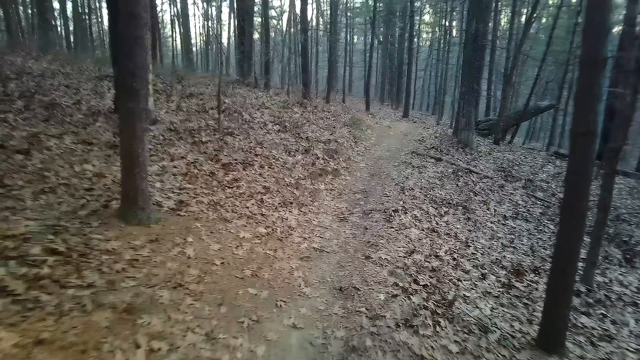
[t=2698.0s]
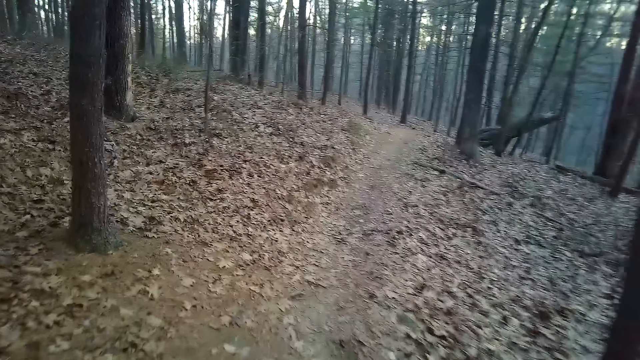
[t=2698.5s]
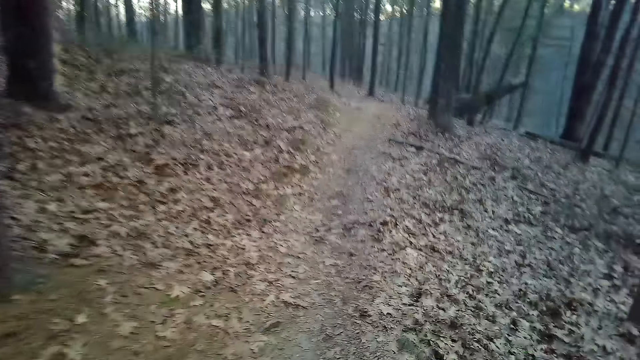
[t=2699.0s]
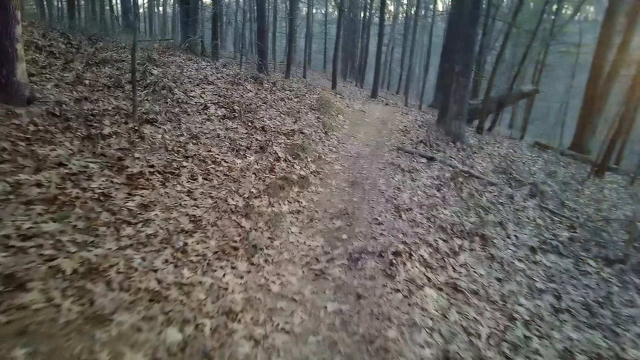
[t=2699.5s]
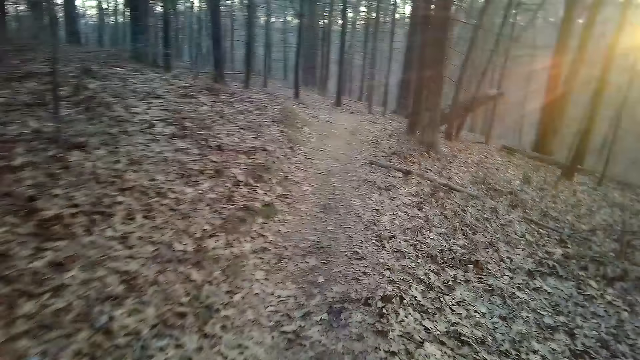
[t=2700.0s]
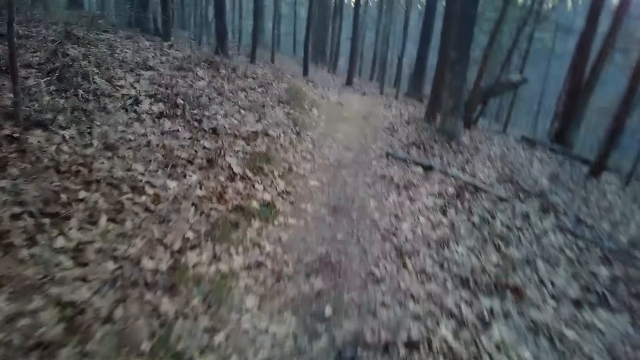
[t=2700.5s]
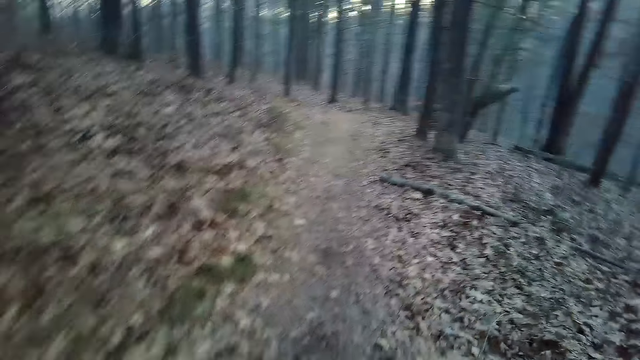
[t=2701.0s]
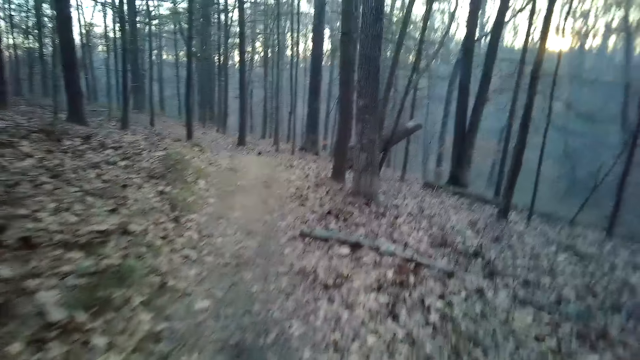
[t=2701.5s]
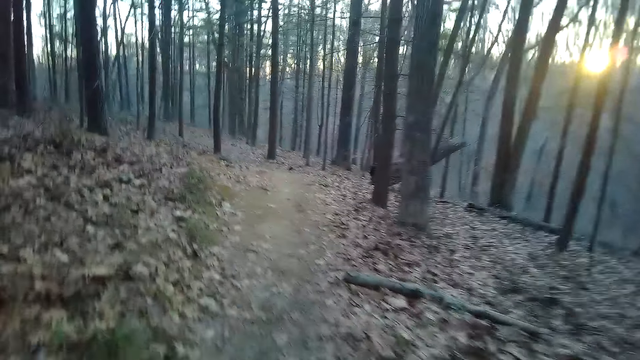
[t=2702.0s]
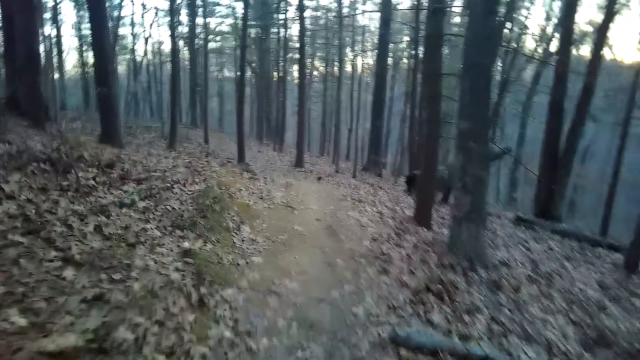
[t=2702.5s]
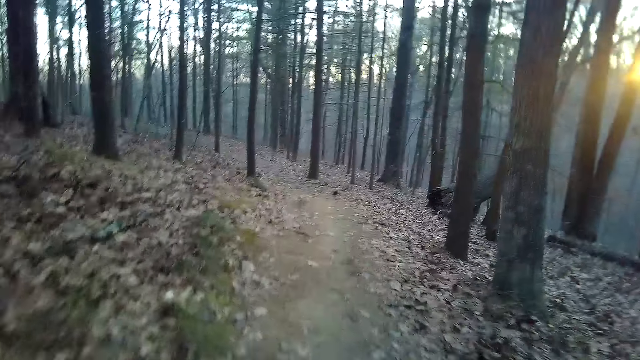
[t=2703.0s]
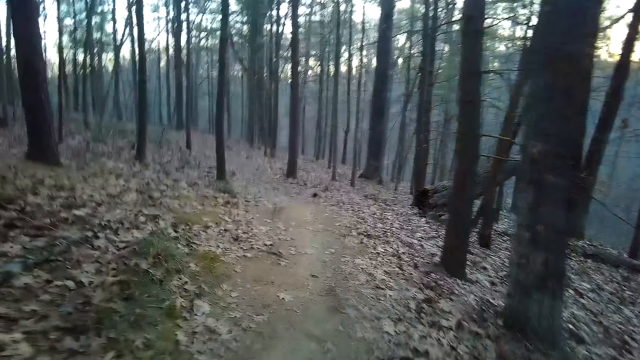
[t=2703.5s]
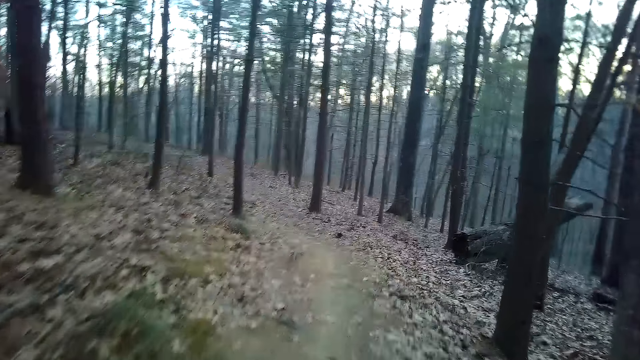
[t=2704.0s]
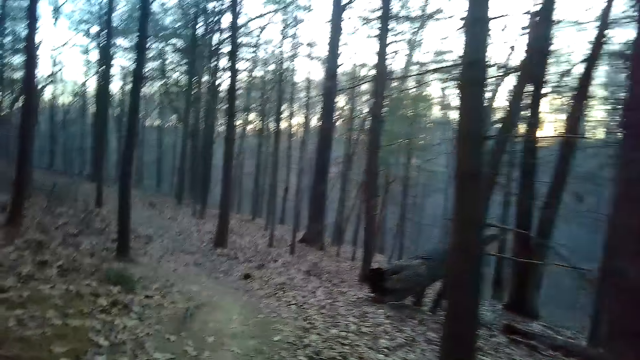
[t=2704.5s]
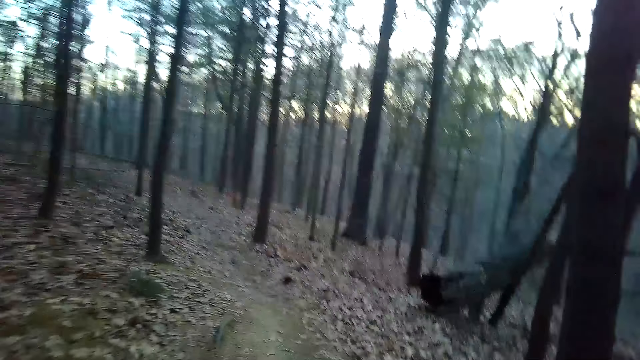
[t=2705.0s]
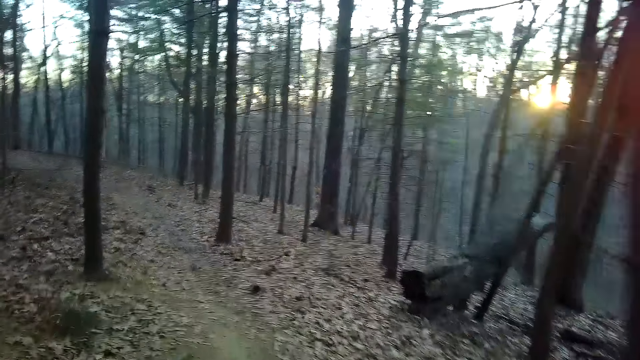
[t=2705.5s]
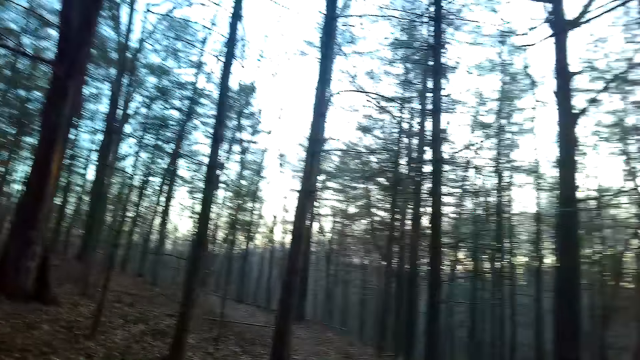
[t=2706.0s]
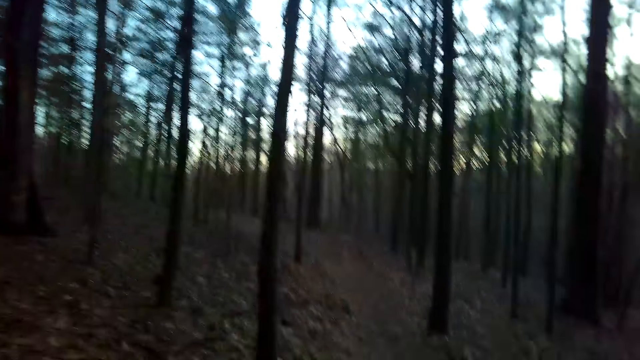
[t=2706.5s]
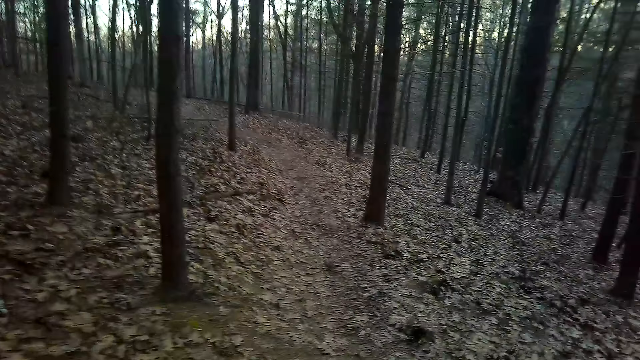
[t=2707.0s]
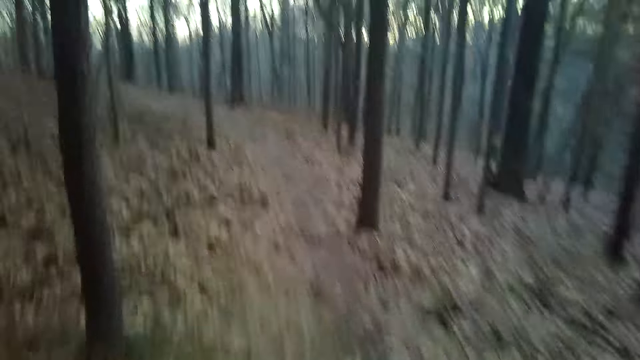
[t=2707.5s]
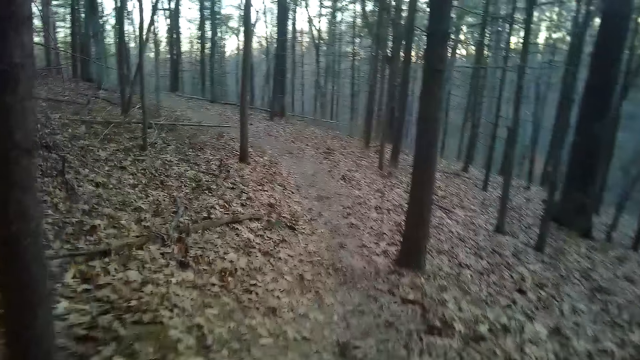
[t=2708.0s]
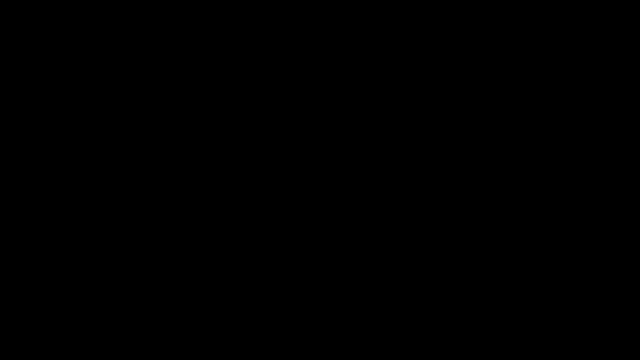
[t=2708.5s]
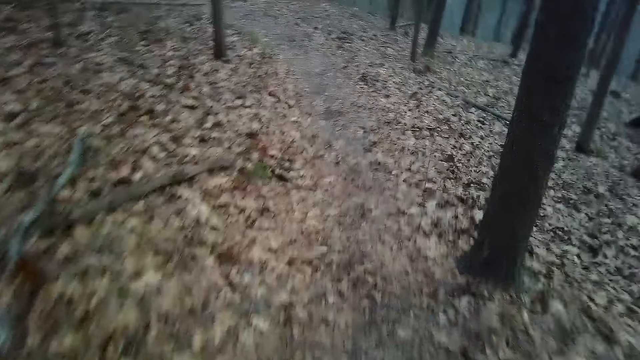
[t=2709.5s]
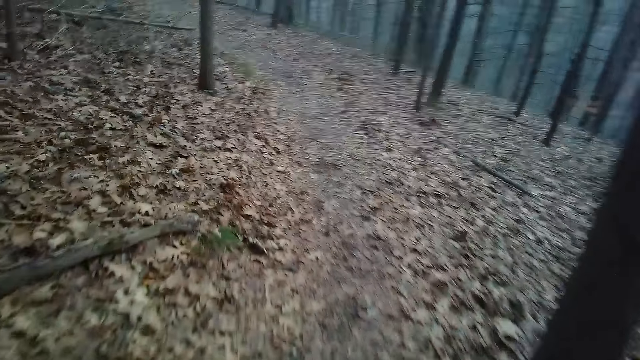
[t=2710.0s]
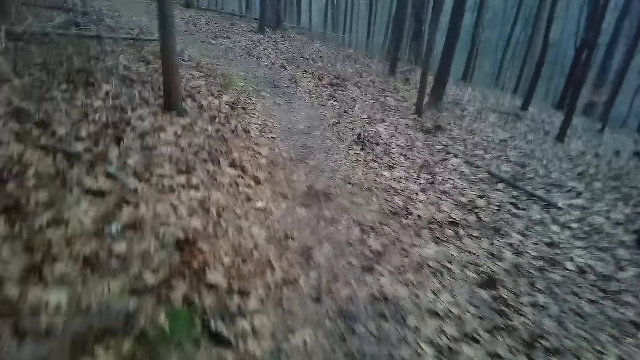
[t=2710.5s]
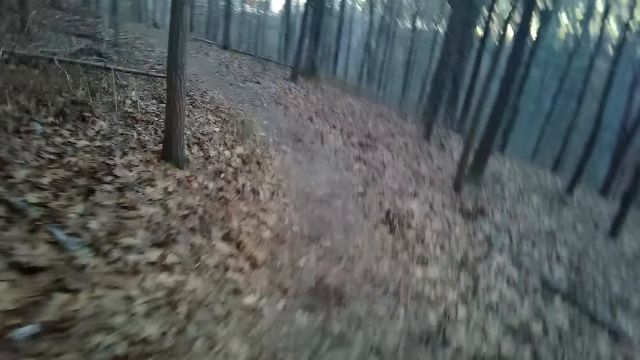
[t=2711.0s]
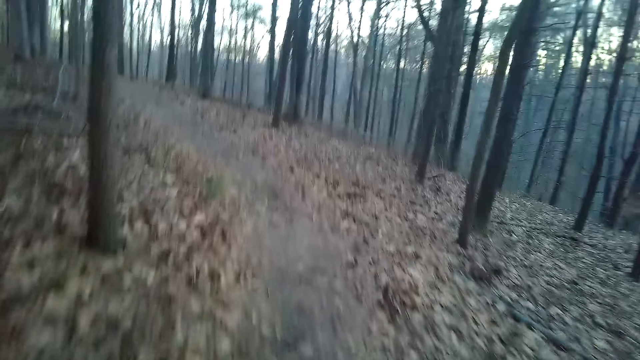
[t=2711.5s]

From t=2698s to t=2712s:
The camera wearer looks around.

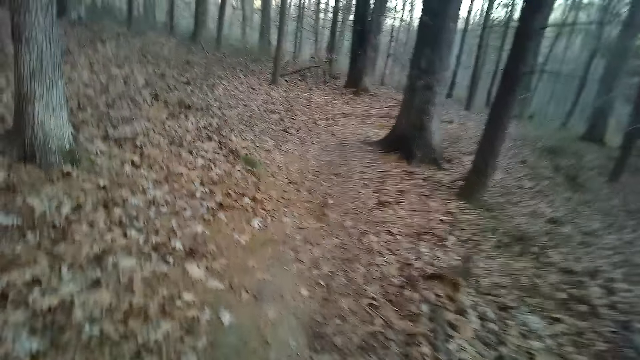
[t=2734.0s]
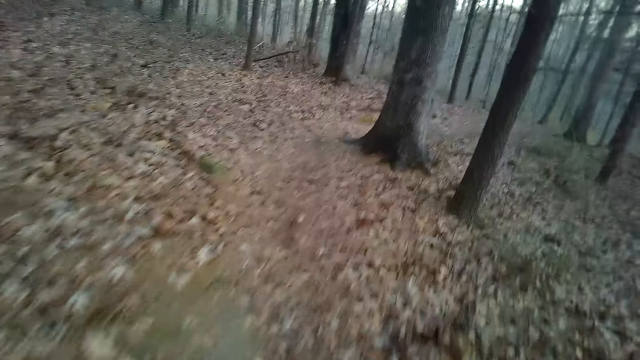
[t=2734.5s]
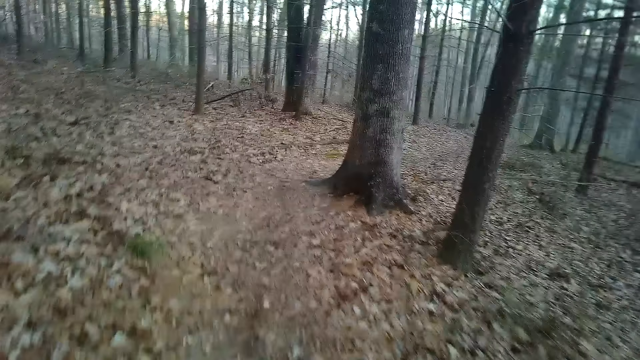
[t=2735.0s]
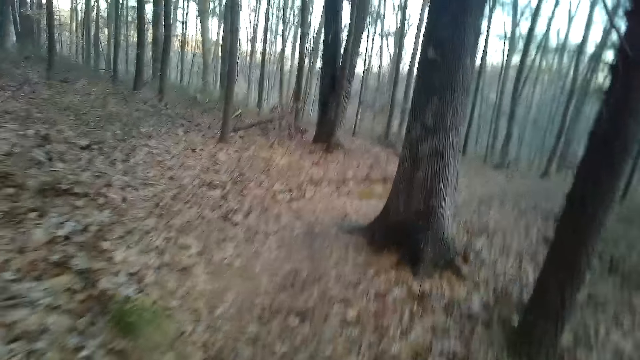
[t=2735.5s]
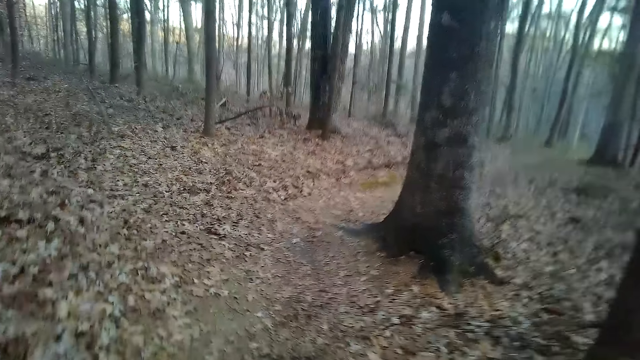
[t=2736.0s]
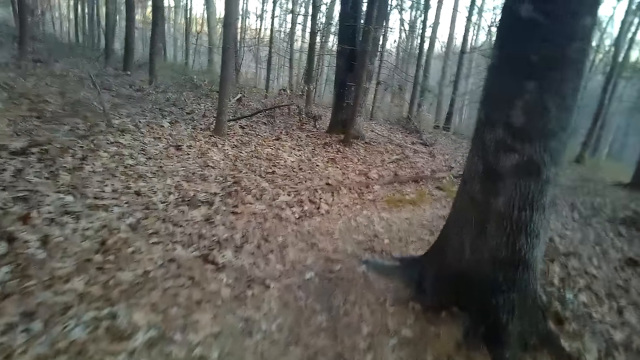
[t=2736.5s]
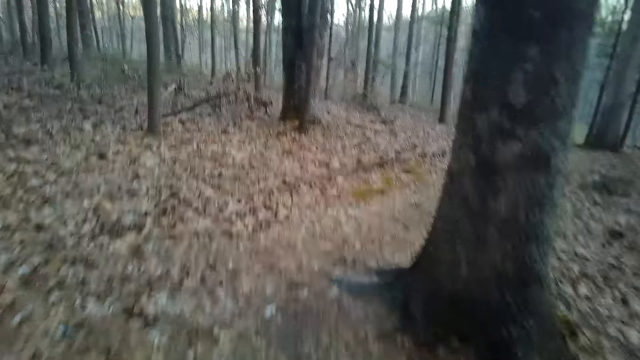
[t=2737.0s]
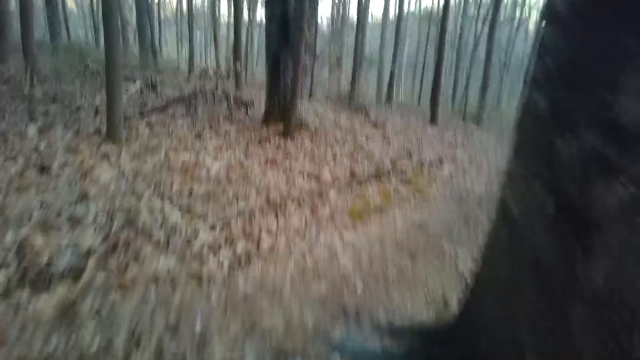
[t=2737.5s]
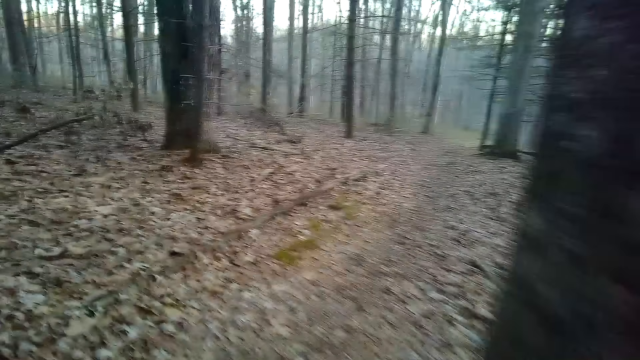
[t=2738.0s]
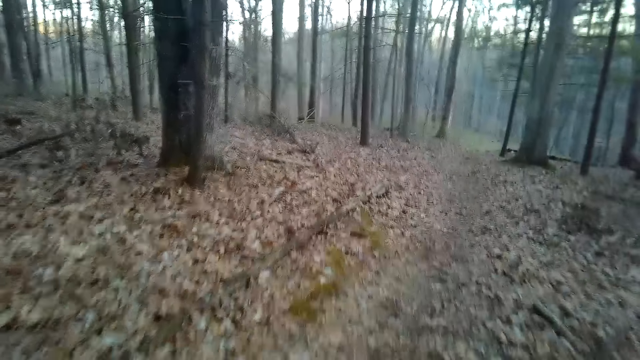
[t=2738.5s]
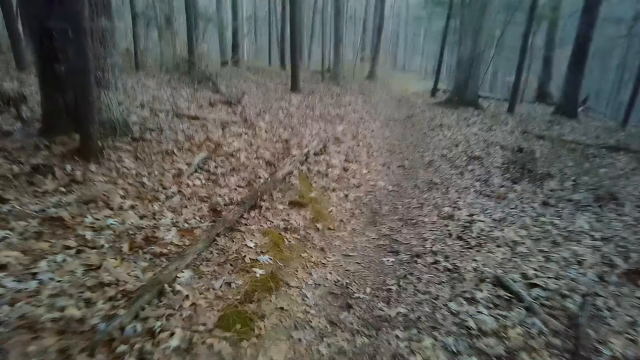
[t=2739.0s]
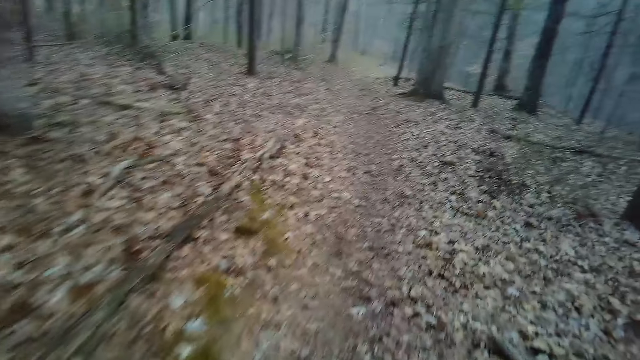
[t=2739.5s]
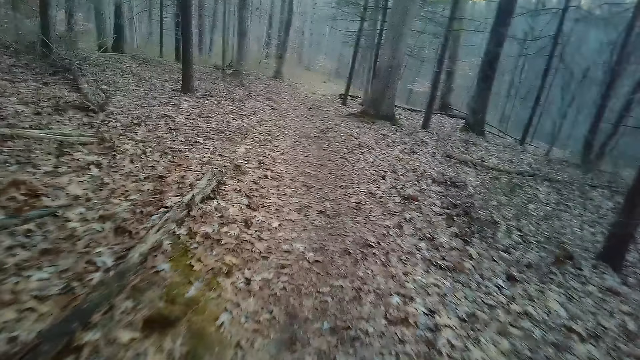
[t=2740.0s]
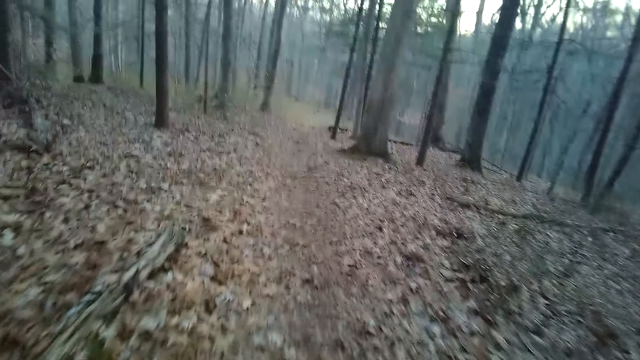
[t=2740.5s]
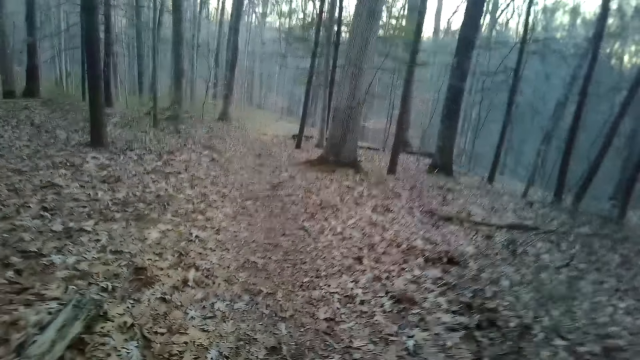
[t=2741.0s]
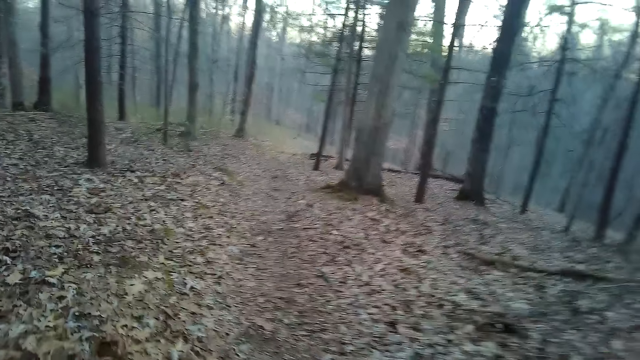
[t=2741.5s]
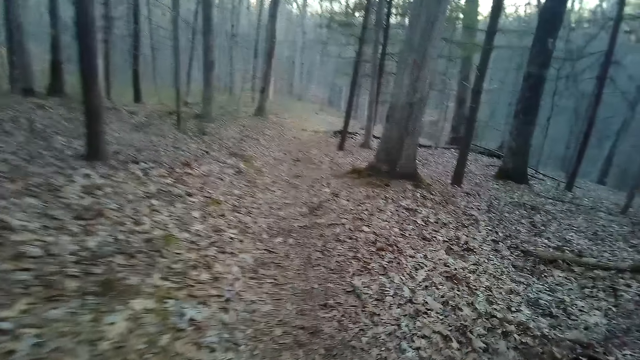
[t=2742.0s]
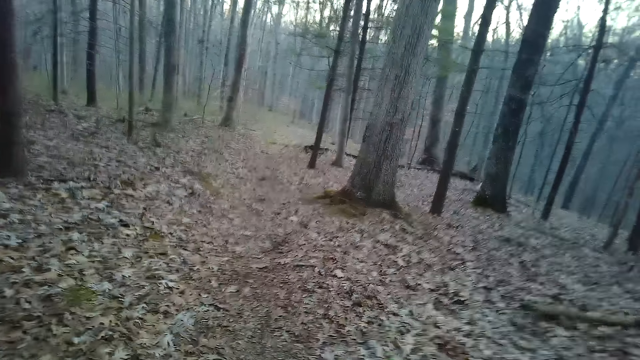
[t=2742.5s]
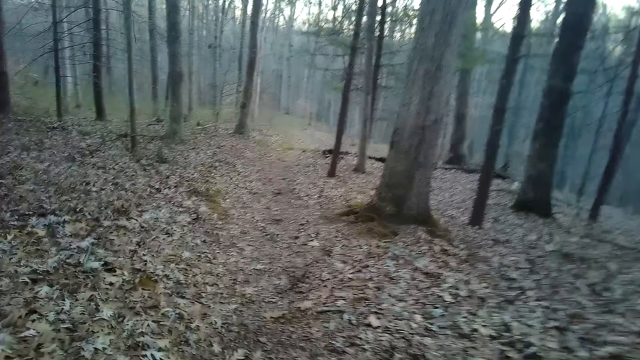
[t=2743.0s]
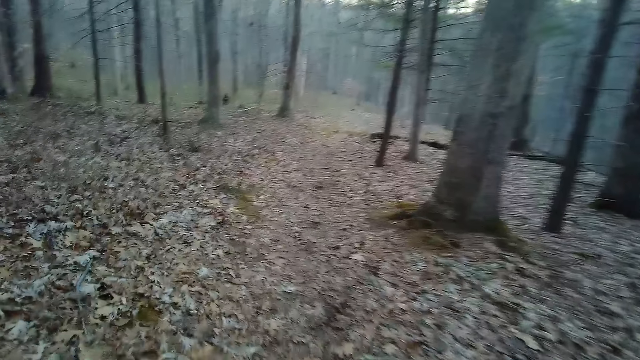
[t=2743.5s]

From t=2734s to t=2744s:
The camera wearer's phone vibrates.
